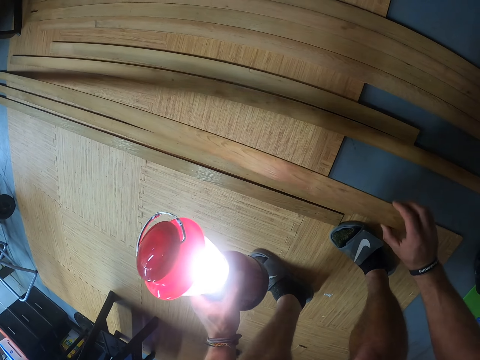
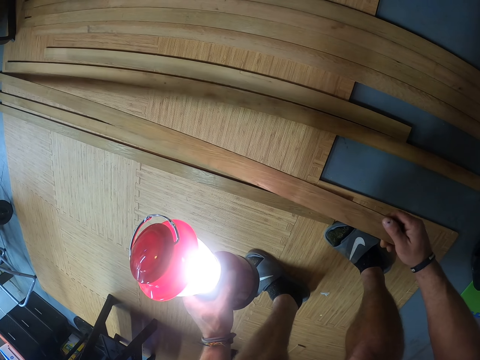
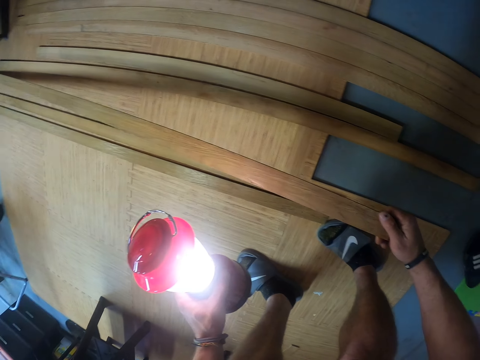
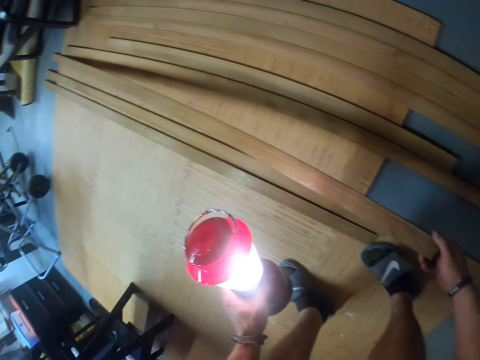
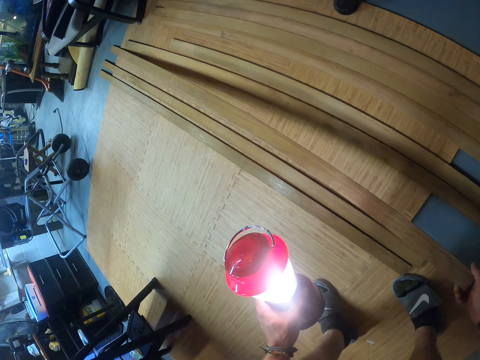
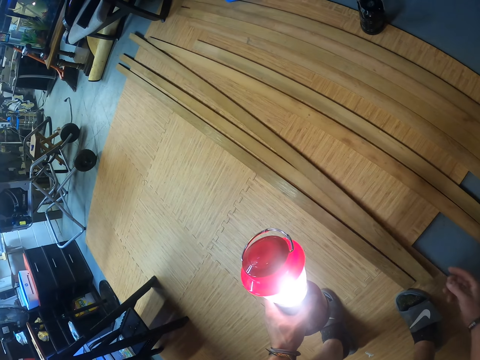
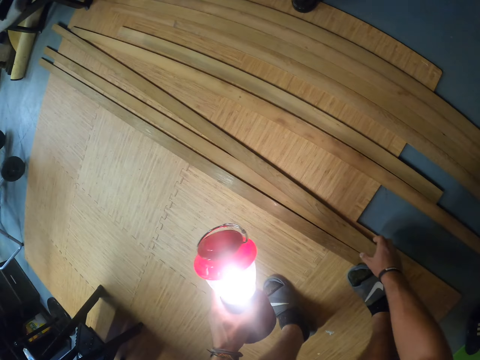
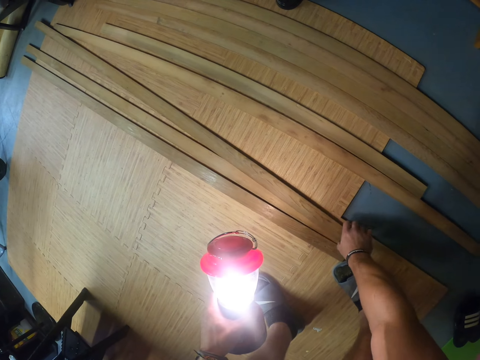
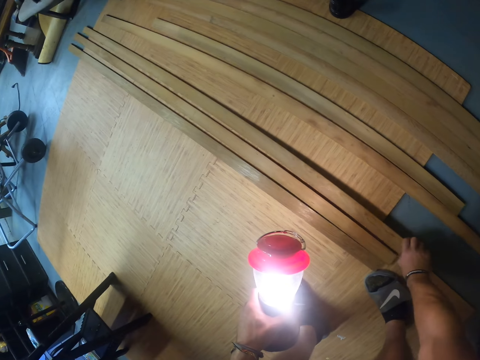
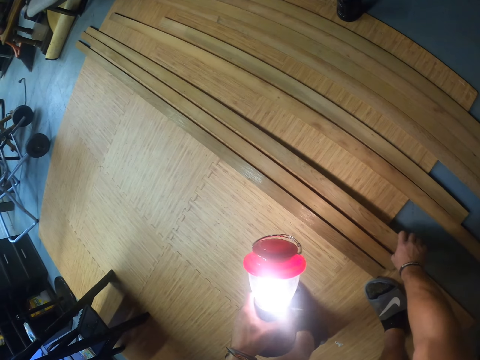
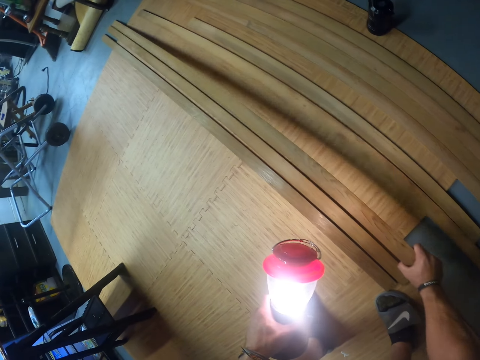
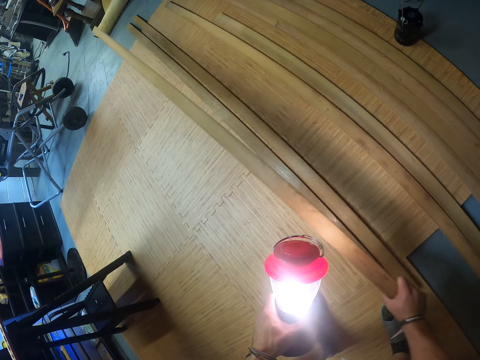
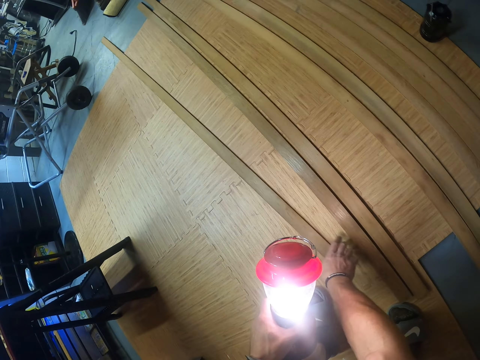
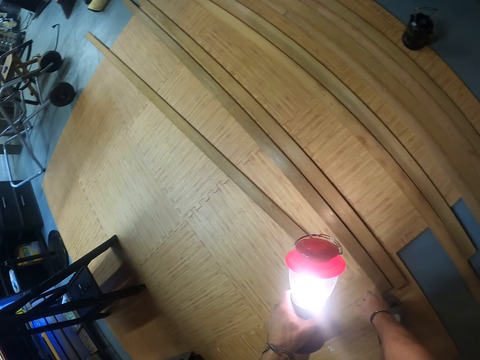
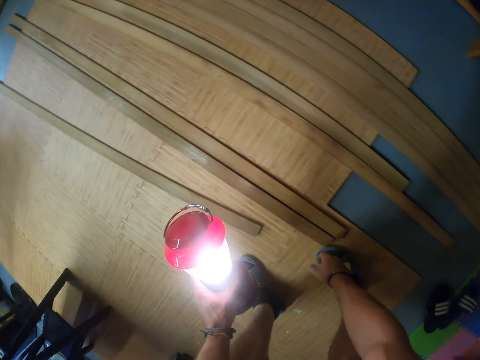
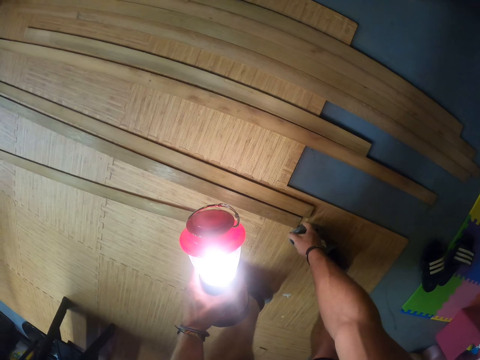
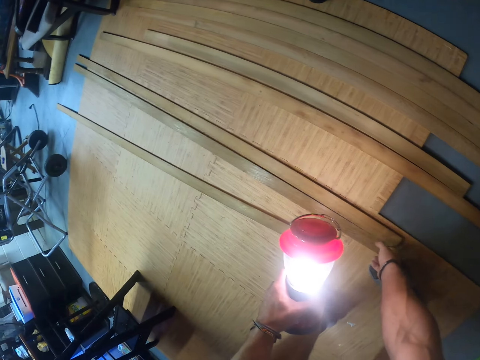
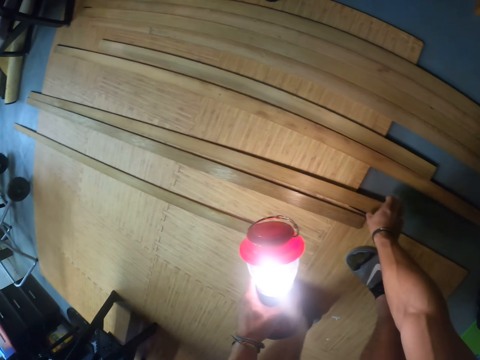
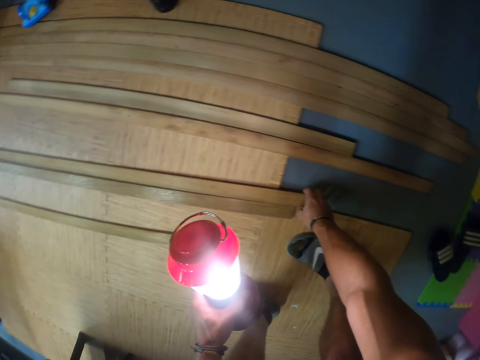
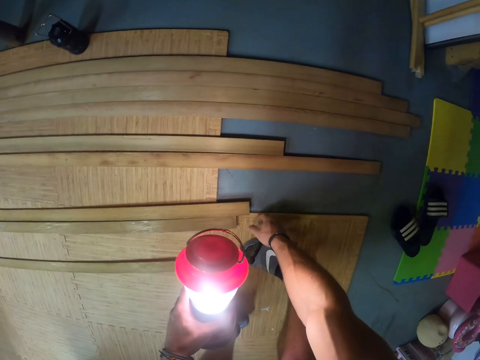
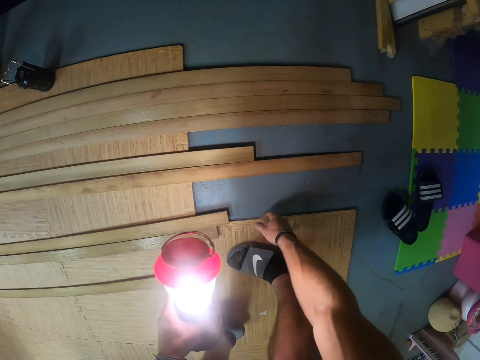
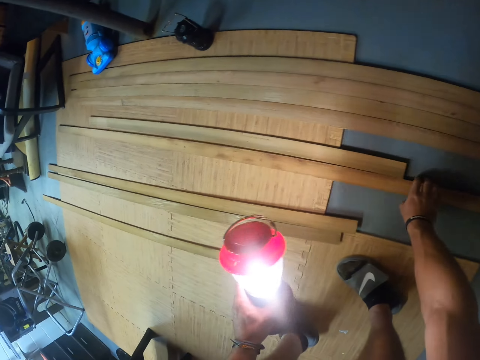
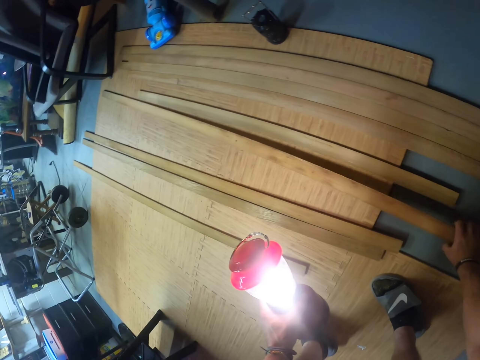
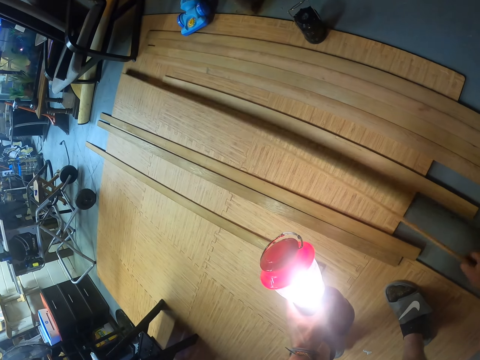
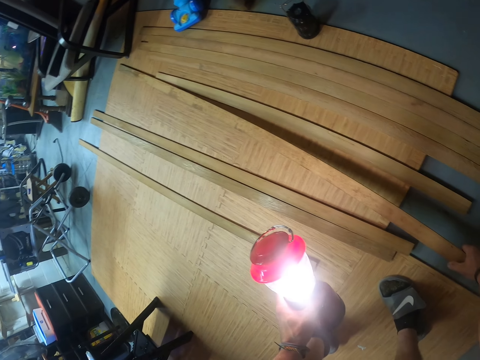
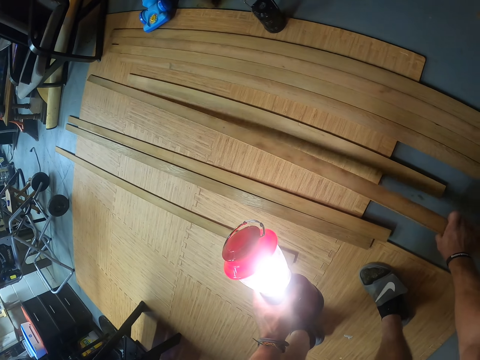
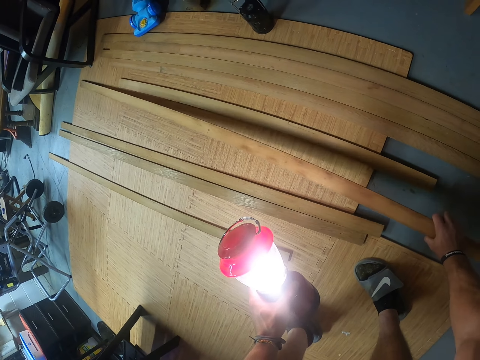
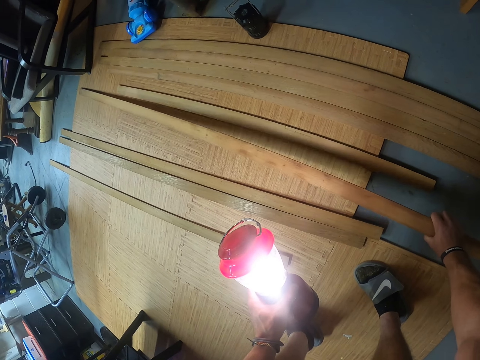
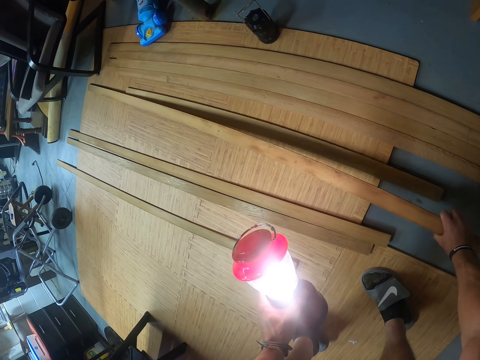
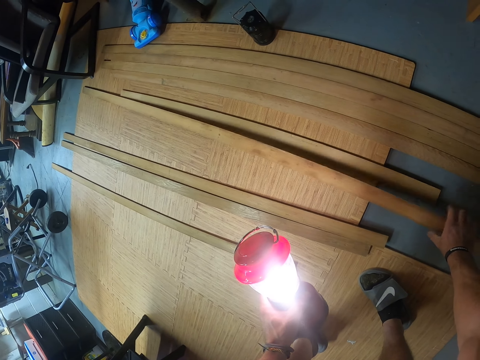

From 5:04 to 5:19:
The camera wearer picks a plywood from the ground with his right hand. He drops the plywood on the ground with his right hand. He looks at the timber on the floor. He arranges the timber on the floor. He looks at the timber on the floor. He arranges the timber on the floor.

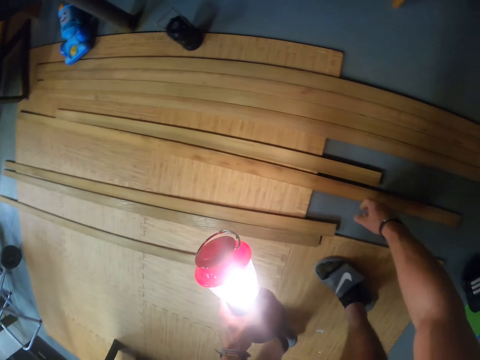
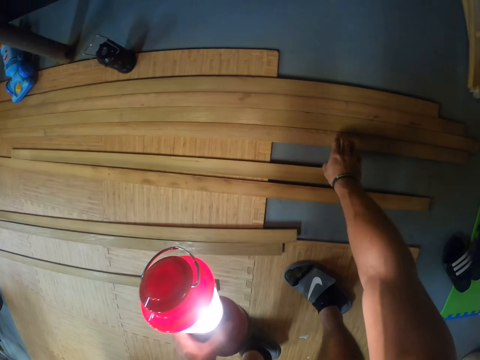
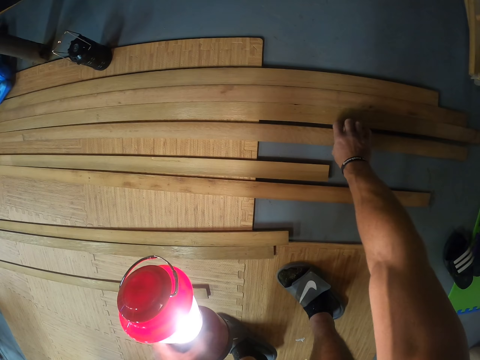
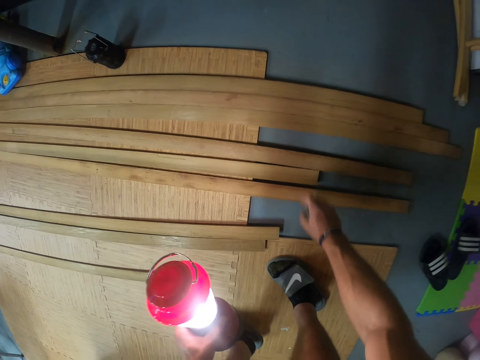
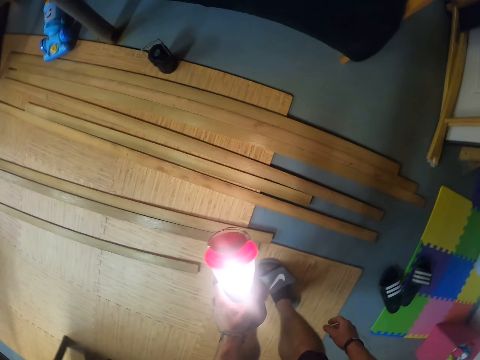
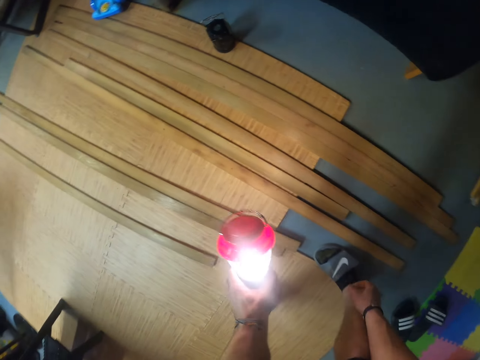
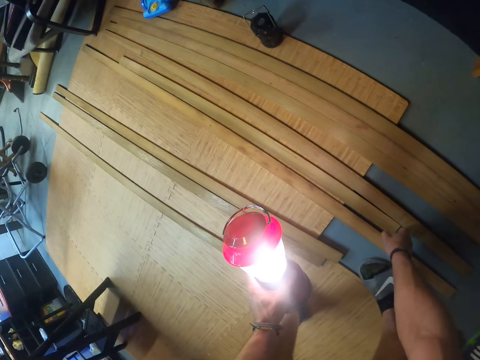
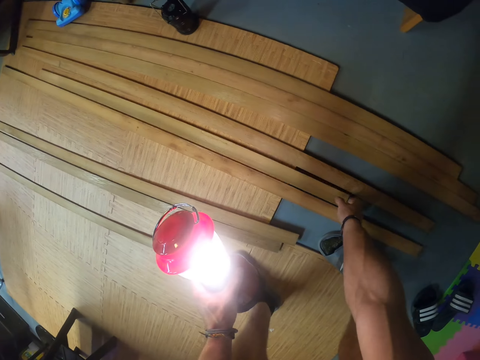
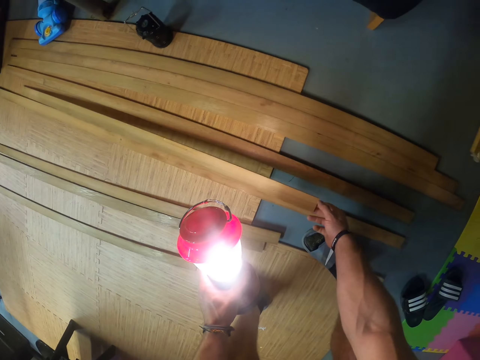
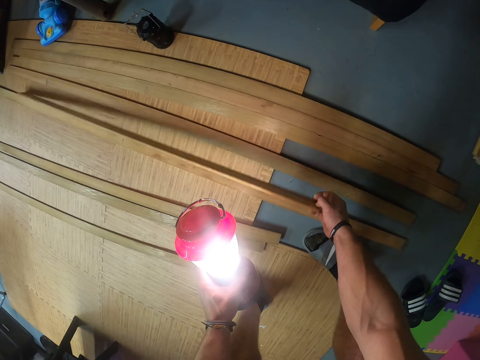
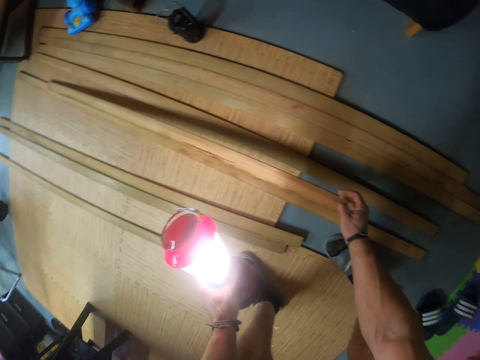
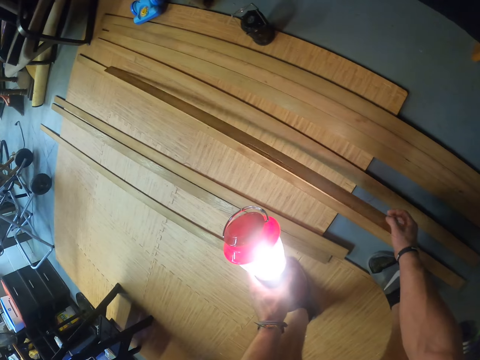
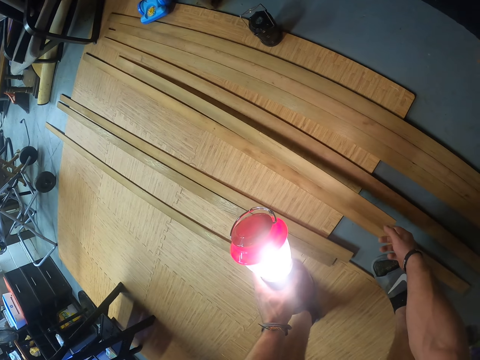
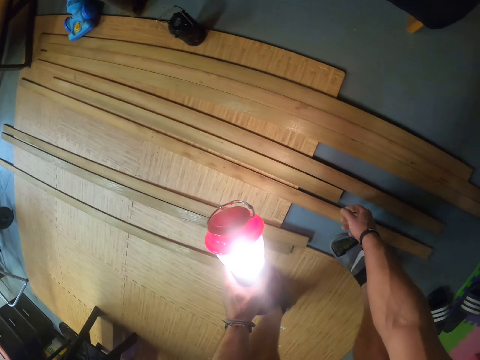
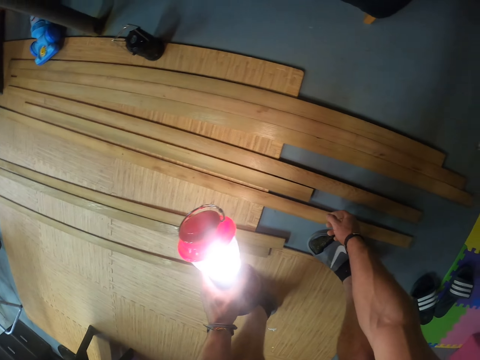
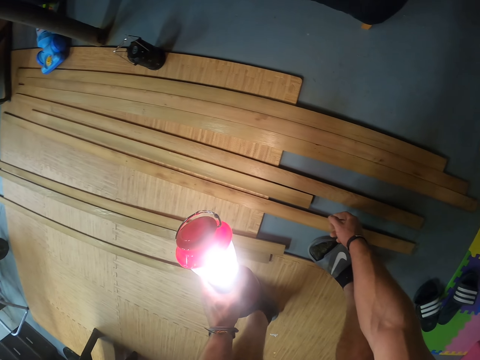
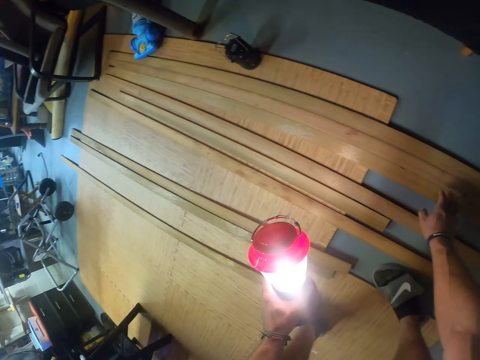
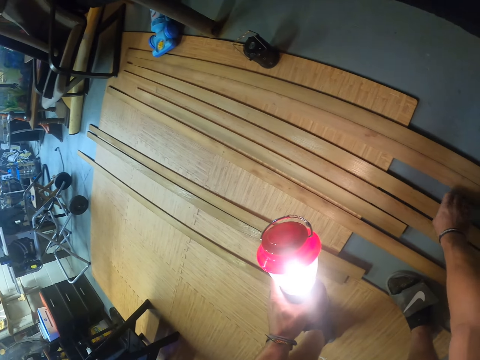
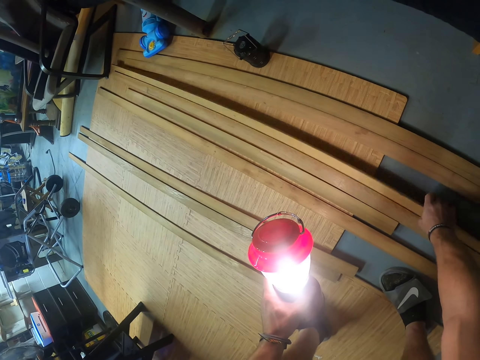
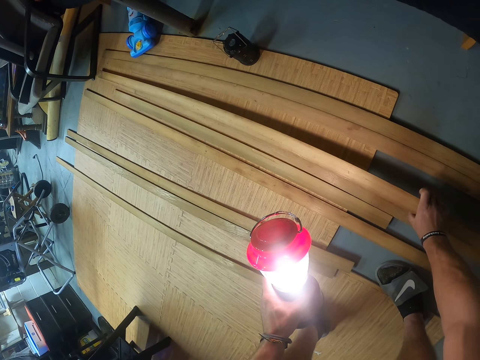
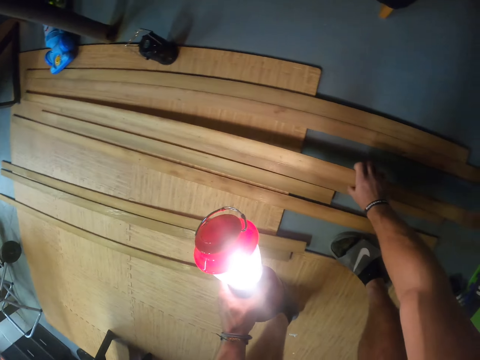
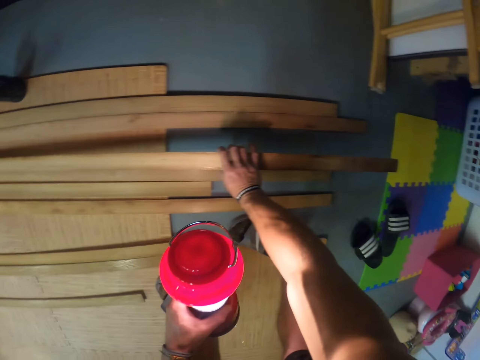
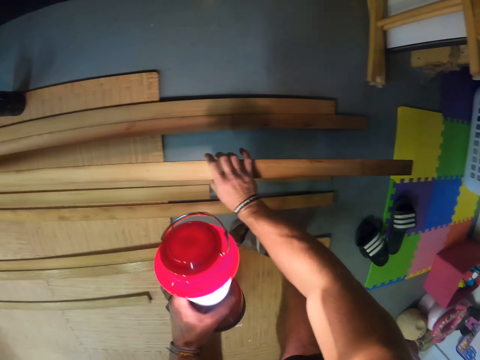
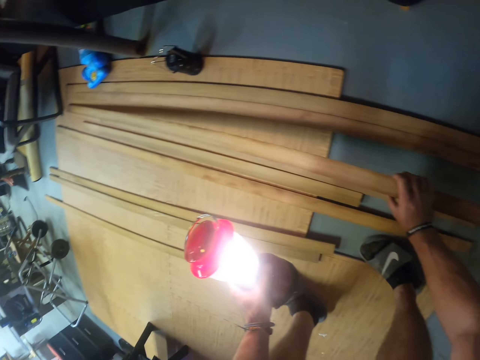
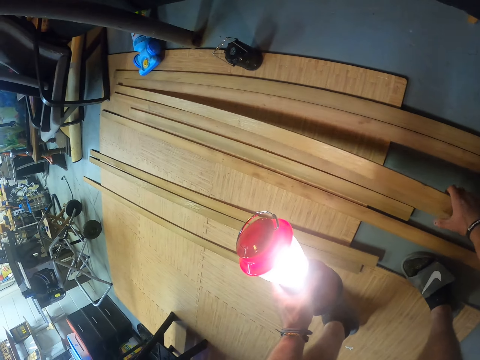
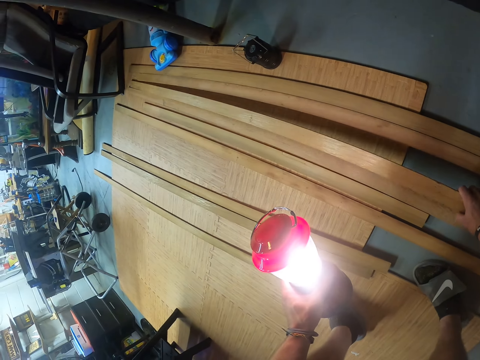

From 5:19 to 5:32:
The camera wearer looks at the timber on the floor. They hold the timber on the floor. They stare at the timber on the floor.
